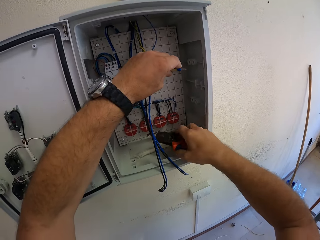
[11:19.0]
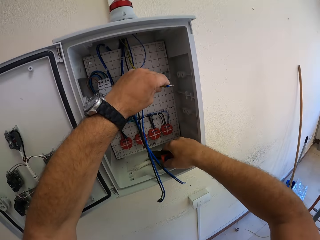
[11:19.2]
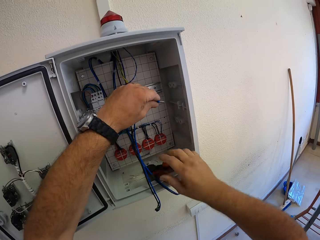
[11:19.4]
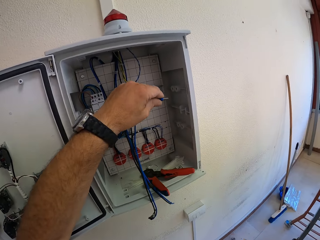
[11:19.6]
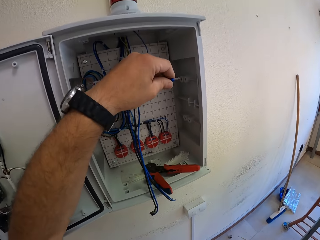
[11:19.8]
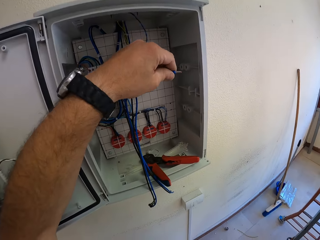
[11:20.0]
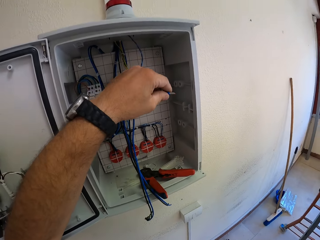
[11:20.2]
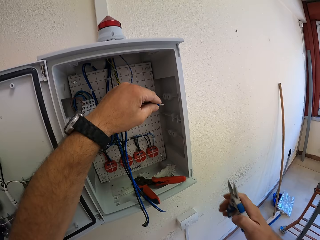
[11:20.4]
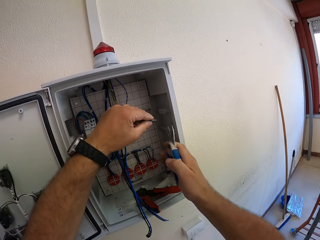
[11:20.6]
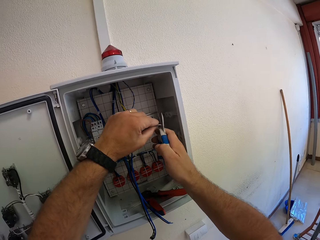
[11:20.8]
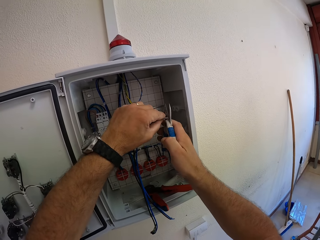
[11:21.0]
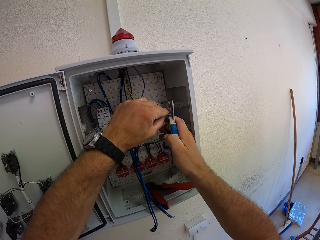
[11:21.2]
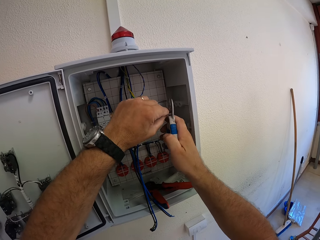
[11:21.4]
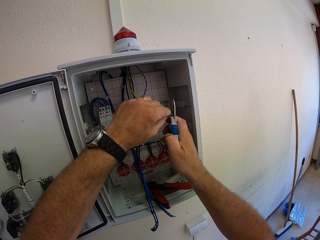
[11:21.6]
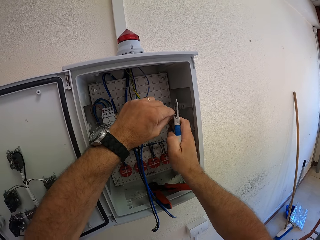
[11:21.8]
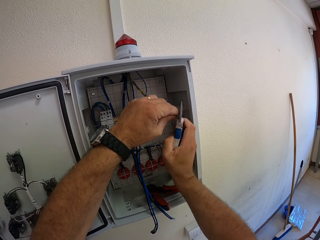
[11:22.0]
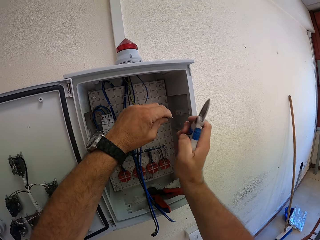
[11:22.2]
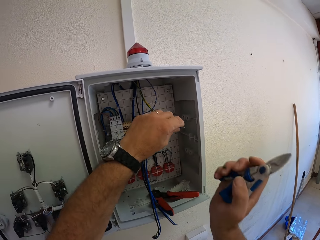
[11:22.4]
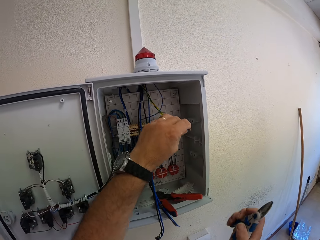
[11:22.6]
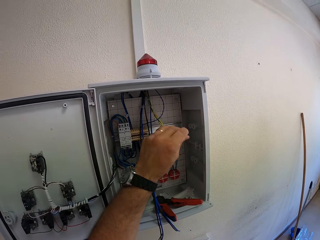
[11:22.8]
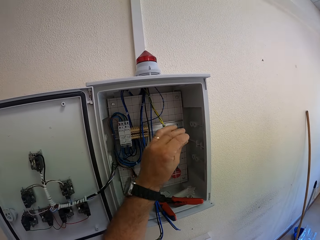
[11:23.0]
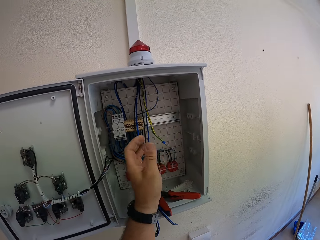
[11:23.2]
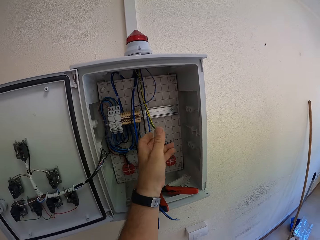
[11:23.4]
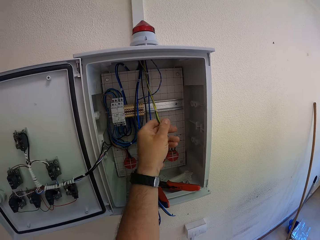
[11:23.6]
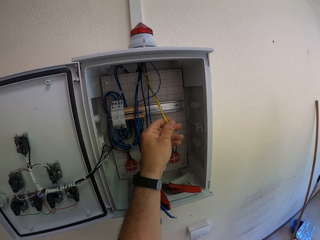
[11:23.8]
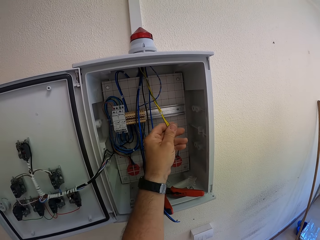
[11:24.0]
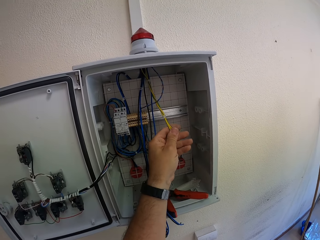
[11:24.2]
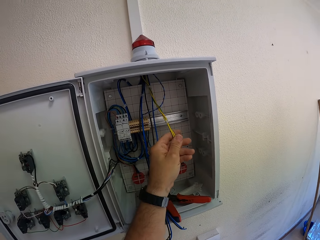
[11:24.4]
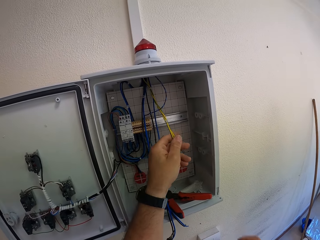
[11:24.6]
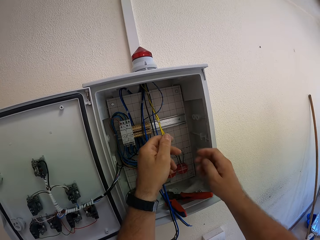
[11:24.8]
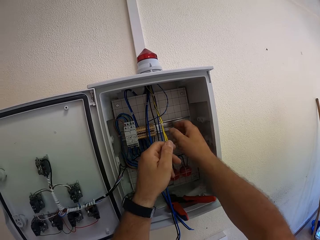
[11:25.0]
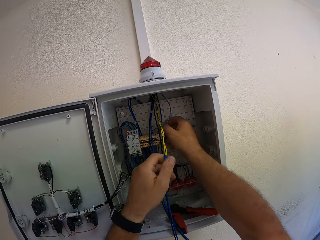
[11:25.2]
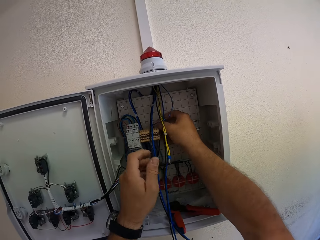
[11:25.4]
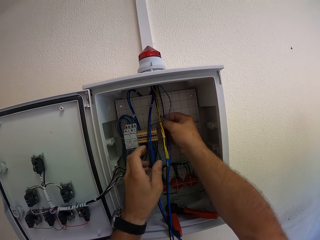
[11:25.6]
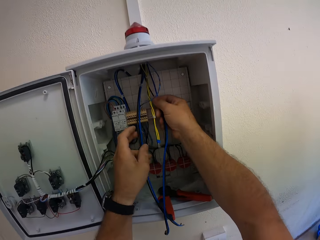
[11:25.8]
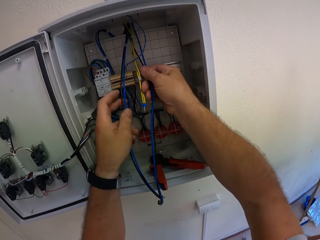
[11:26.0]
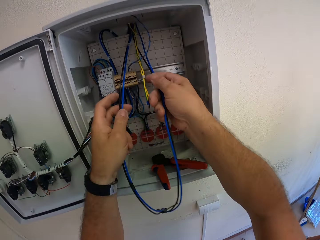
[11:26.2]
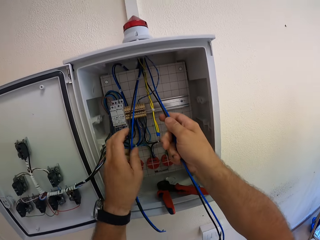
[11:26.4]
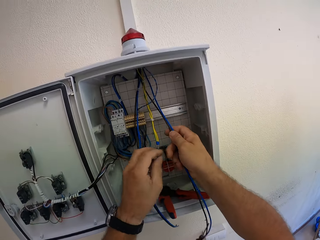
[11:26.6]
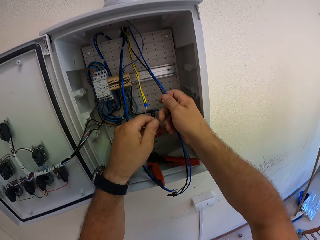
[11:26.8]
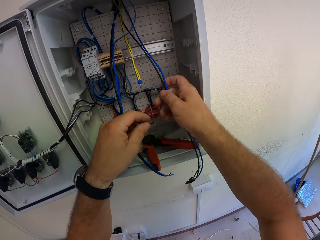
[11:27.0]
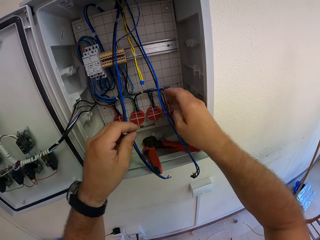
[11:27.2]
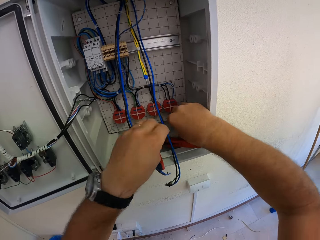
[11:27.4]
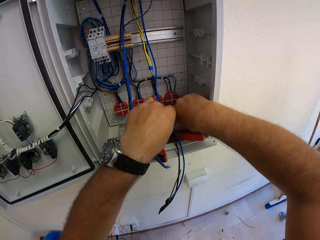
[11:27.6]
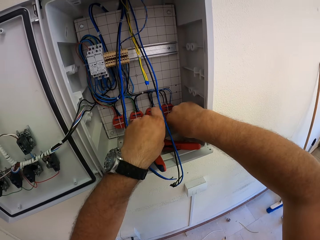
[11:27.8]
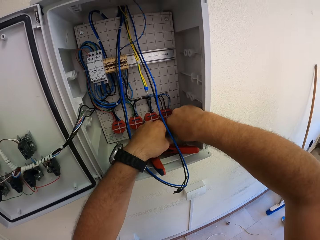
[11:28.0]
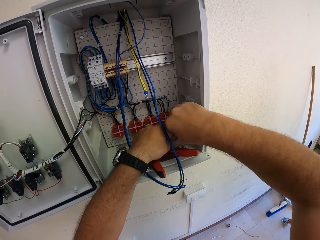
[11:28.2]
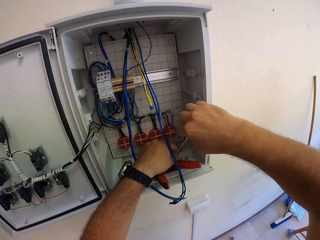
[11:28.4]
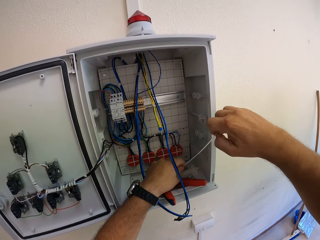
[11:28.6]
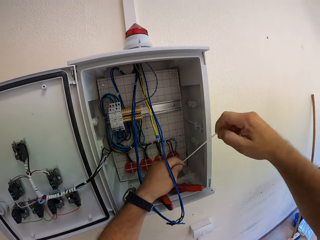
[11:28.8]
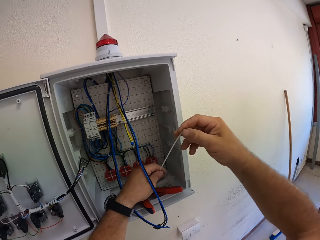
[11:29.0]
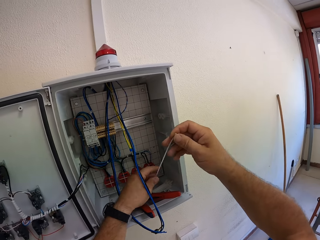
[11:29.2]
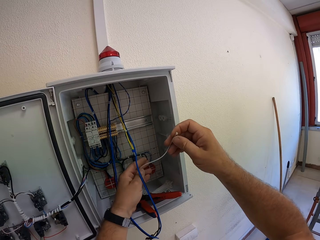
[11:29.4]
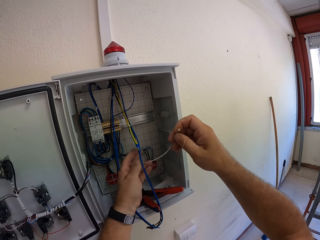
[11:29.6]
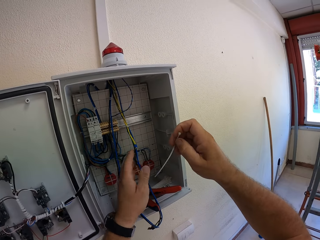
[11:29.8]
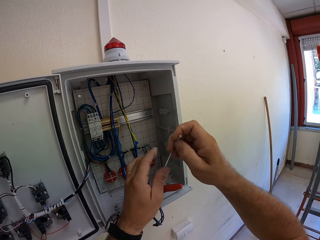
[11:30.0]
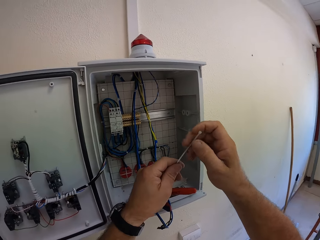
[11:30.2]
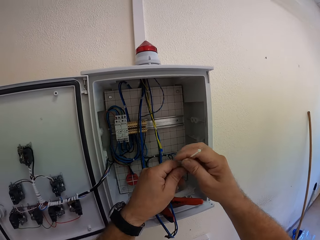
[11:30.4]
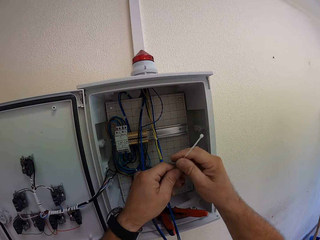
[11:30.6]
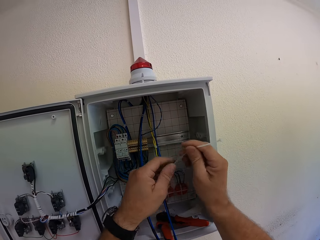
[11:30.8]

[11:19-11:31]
The camera wearer drops the cable strippers or cable cutter in the electrical box. They take the Kevlar scissors or plier. They cut the yellow wires' end. They put down the Kevlar scissors. They hold the blue wires. They adjust the cables in the electrical box. They pick up a cable tie in the electrical box.

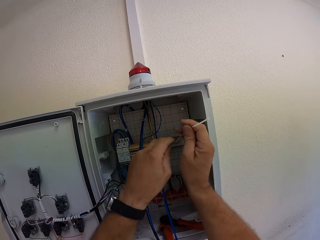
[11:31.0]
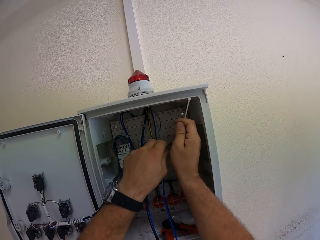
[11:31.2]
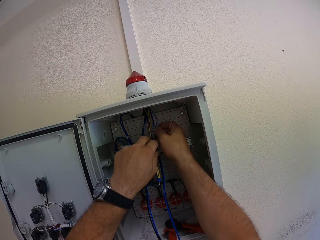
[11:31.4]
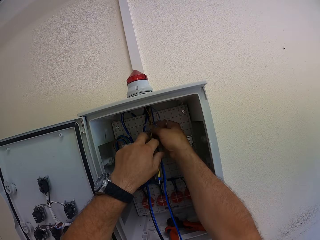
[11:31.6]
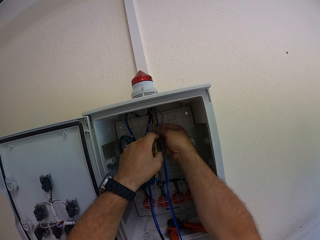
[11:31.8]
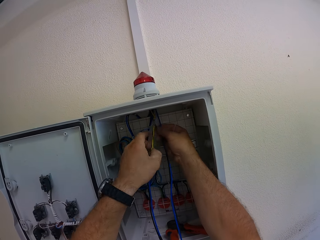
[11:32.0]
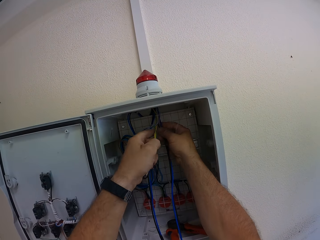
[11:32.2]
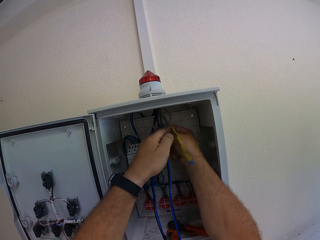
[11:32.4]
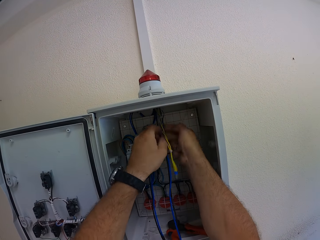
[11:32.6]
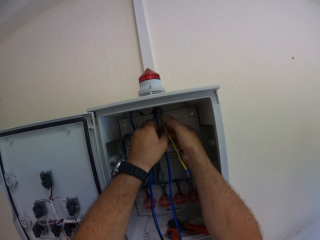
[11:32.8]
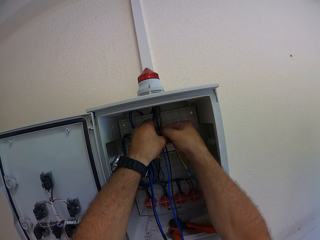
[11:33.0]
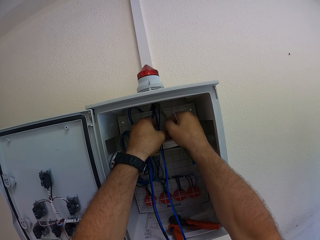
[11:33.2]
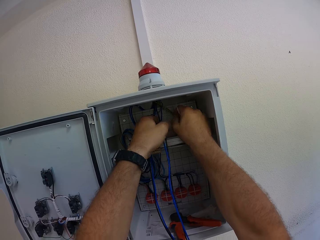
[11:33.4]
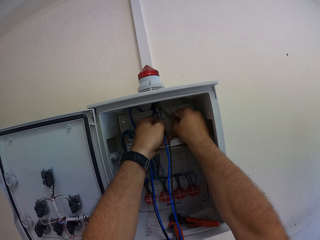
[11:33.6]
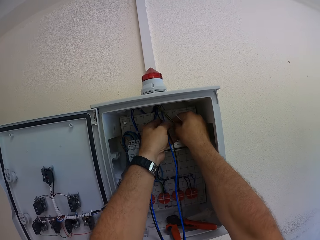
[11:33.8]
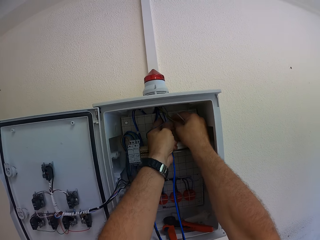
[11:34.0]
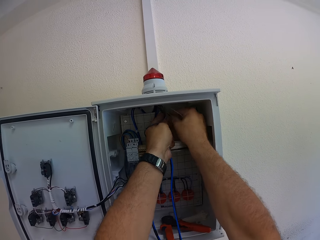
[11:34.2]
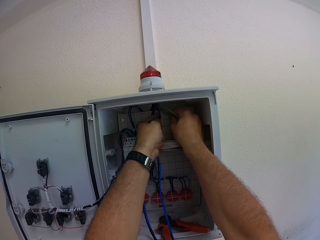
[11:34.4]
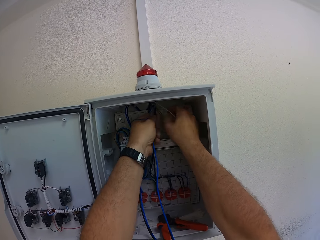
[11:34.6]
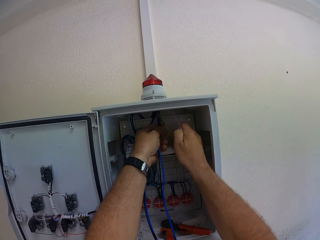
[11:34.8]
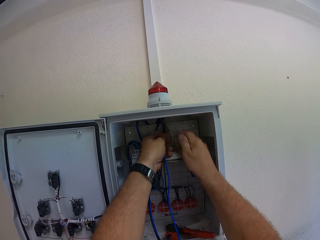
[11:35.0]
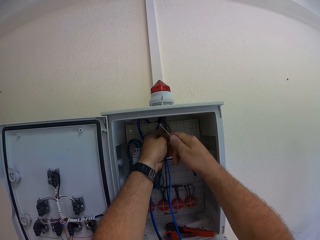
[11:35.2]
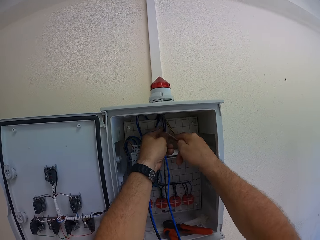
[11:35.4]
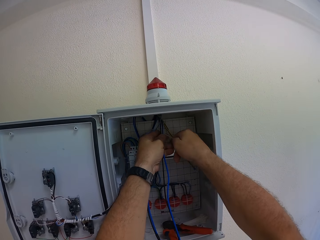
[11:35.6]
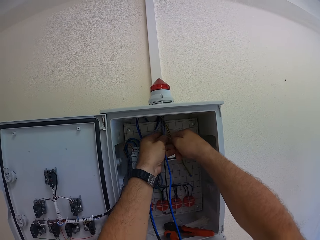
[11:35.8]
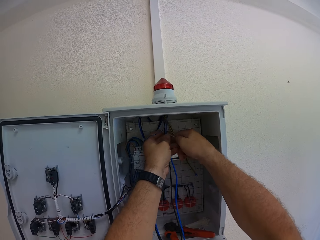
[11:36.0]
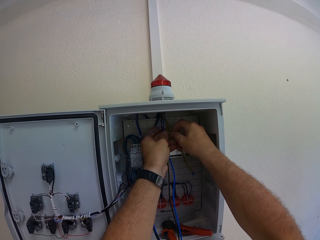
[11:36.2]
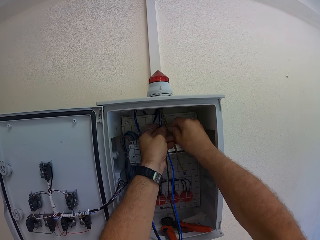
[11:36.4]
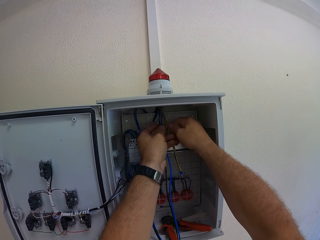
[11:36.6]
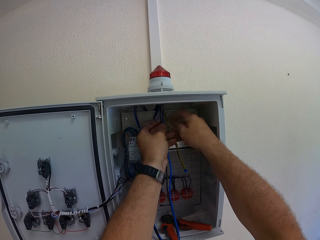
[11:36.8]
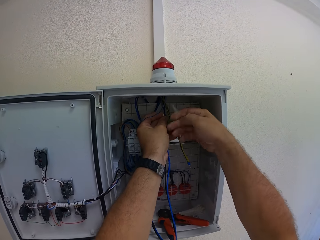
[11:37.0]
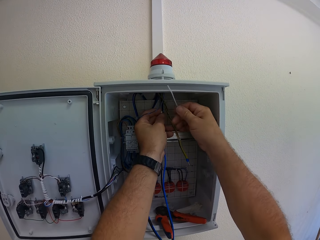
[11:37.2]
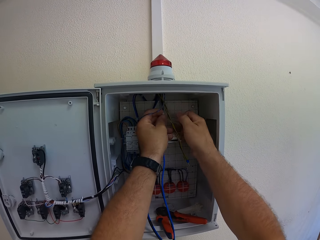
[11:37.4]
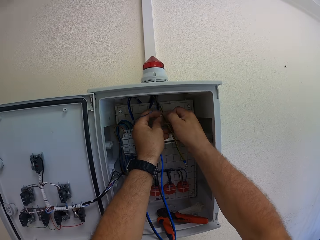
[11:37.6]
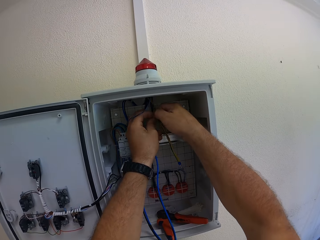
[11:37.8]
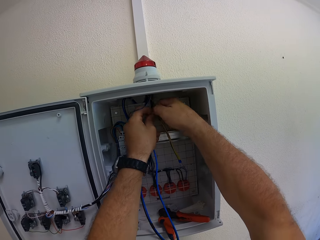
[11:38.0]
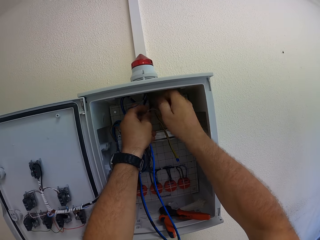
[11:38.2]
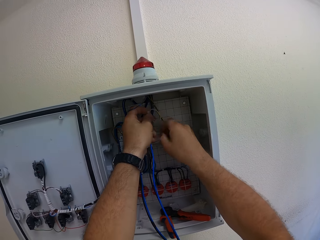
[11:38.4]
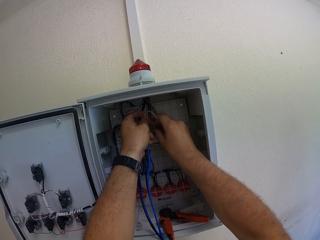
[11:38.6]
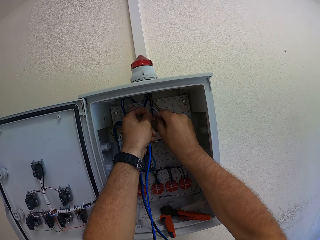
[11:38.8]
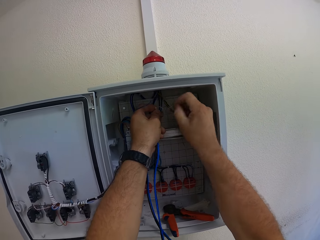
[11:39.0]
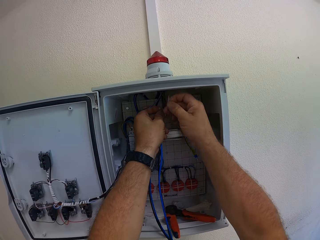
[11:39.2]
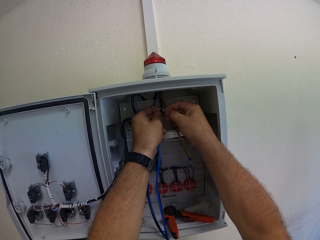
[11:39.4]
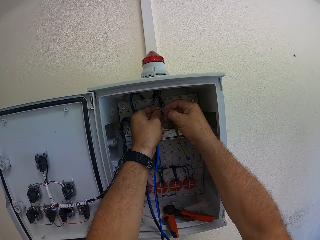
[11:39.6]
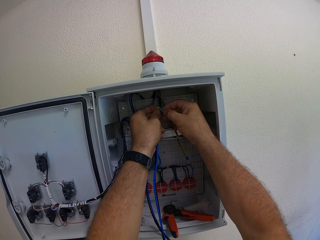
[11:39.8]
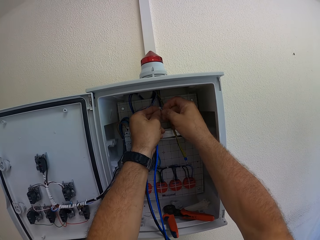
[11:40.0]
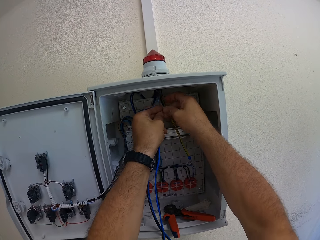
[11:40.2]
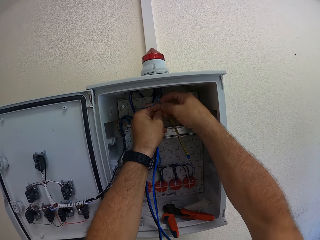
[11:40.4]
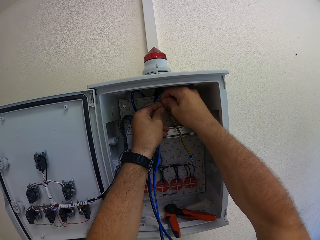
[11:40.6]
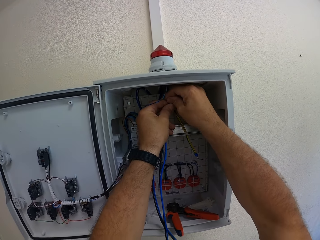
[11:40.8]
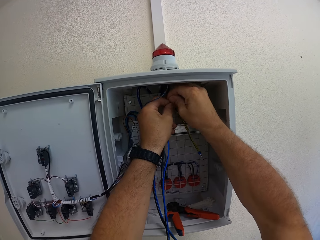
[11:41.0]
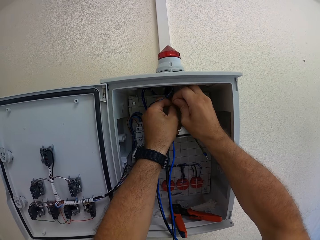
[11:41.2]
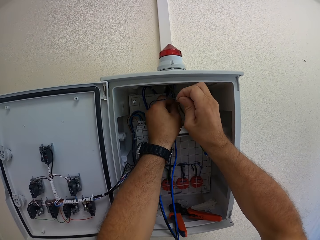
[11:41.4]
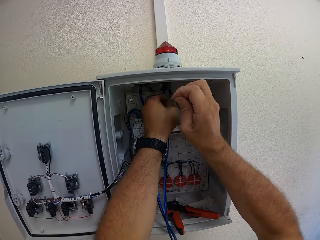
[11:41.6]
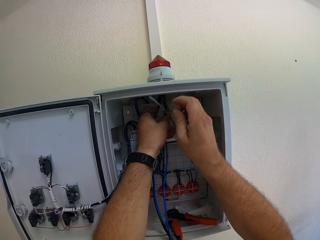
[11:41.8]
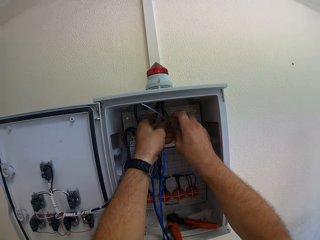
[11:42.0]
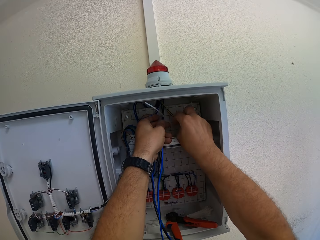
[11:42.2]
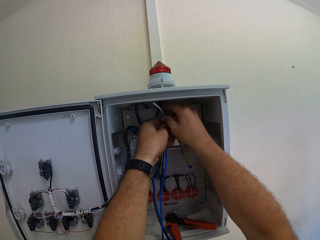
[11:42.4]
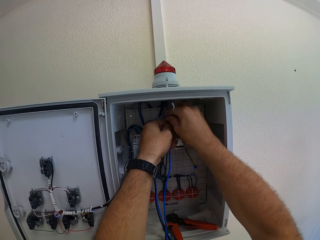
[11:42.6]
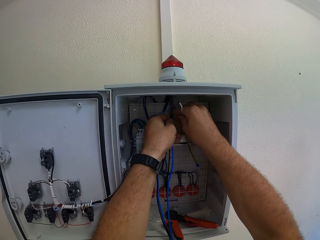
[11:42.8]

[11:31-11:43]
The camera wearer holds the blue and black wires together. They fix the cable tie in the electrical box. They tie the blue and black wires with the cable tie.
